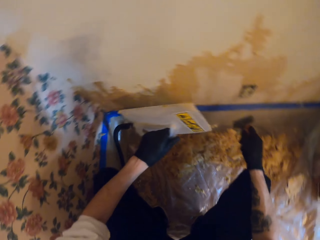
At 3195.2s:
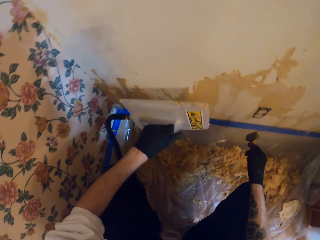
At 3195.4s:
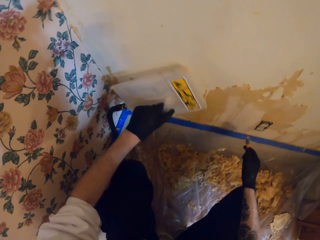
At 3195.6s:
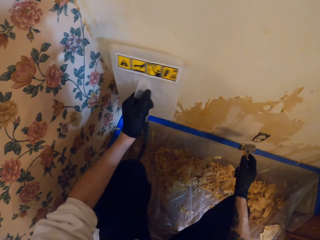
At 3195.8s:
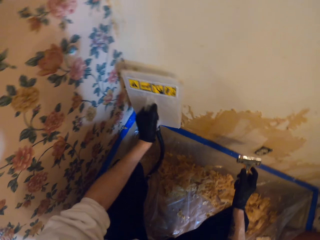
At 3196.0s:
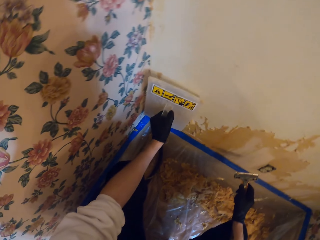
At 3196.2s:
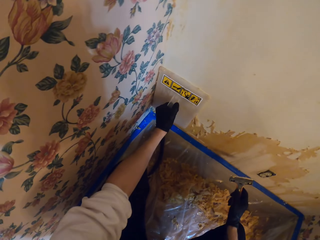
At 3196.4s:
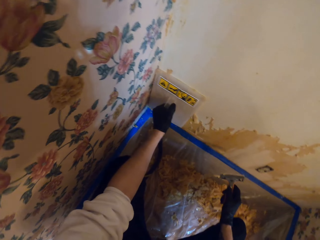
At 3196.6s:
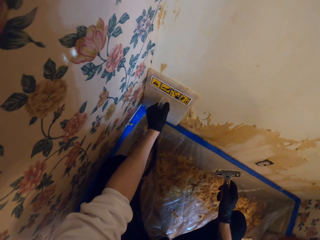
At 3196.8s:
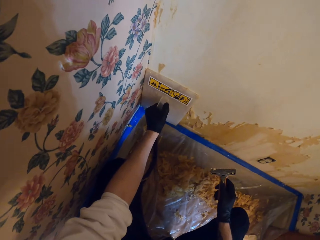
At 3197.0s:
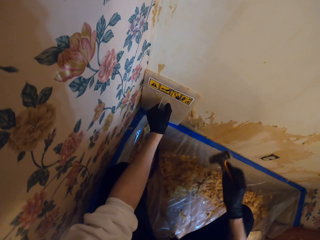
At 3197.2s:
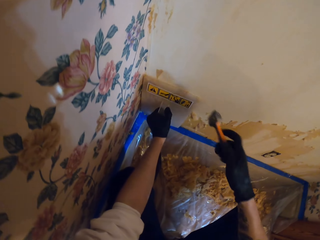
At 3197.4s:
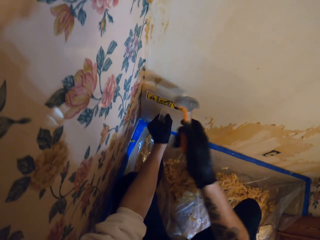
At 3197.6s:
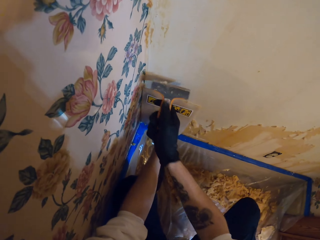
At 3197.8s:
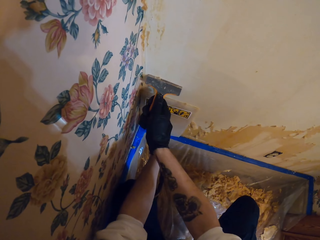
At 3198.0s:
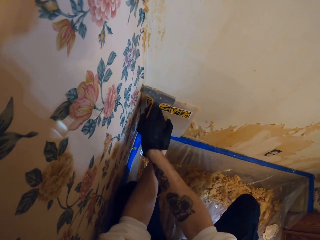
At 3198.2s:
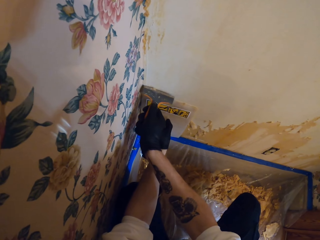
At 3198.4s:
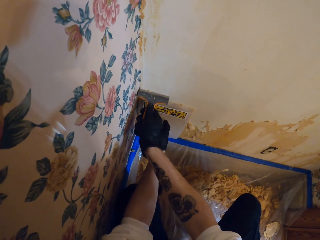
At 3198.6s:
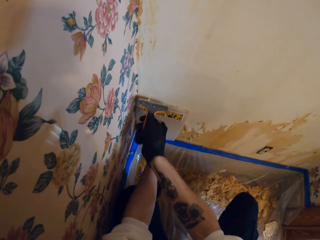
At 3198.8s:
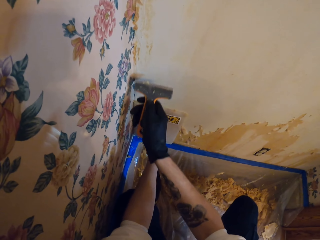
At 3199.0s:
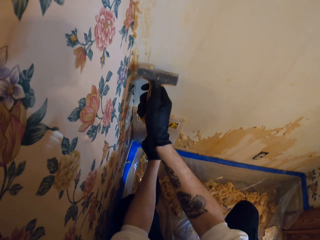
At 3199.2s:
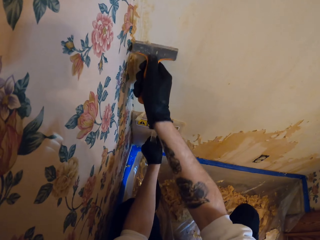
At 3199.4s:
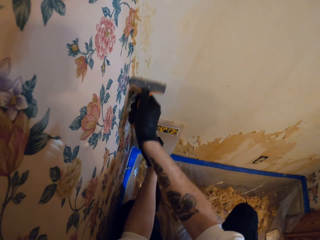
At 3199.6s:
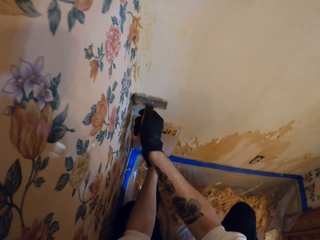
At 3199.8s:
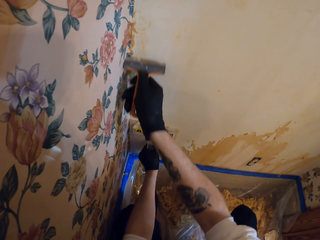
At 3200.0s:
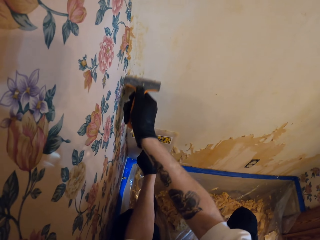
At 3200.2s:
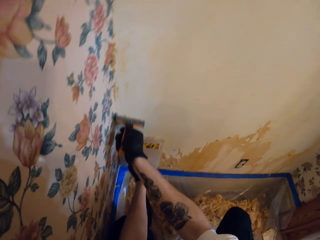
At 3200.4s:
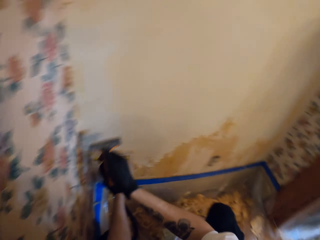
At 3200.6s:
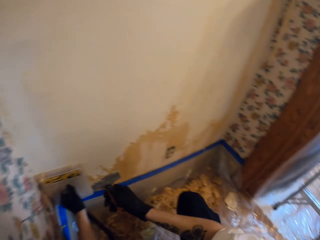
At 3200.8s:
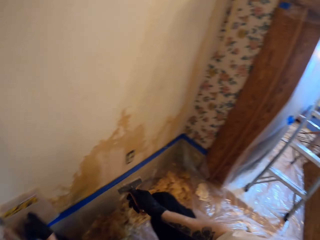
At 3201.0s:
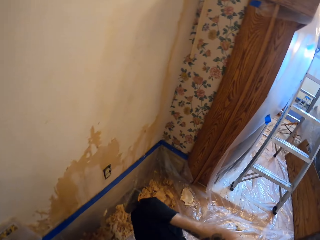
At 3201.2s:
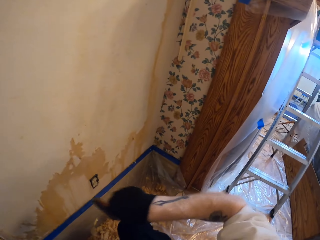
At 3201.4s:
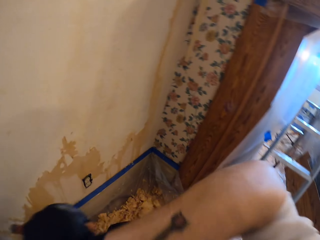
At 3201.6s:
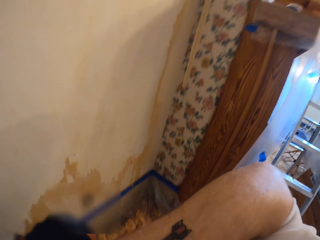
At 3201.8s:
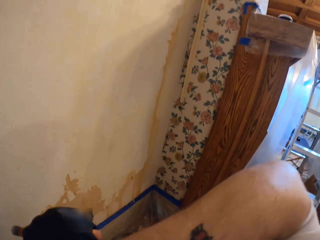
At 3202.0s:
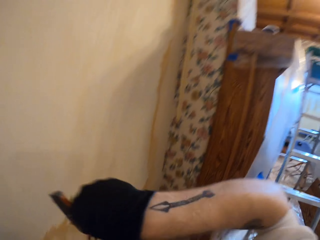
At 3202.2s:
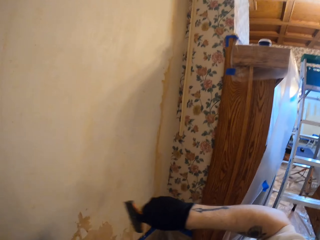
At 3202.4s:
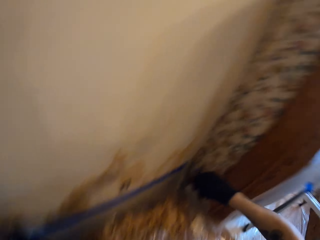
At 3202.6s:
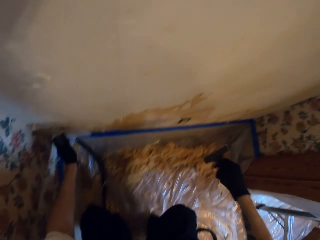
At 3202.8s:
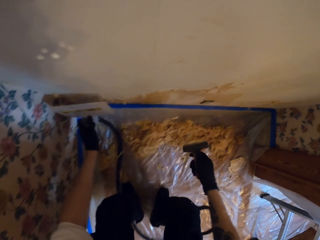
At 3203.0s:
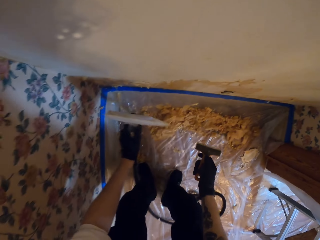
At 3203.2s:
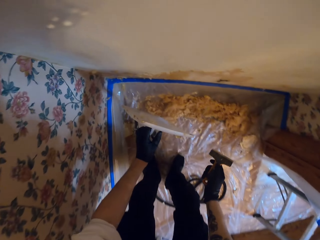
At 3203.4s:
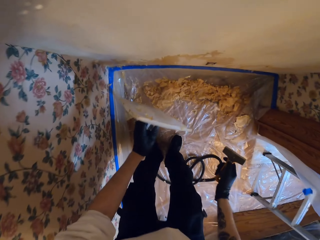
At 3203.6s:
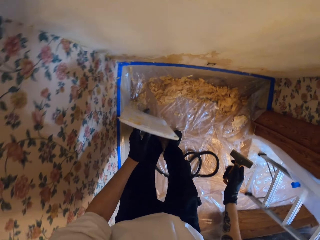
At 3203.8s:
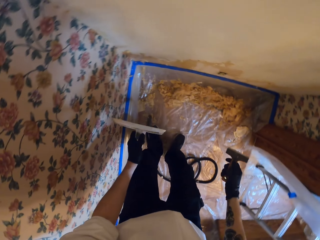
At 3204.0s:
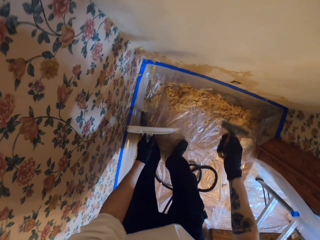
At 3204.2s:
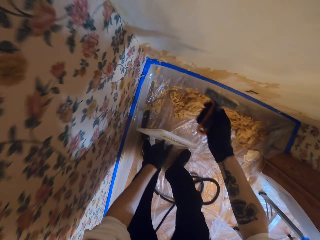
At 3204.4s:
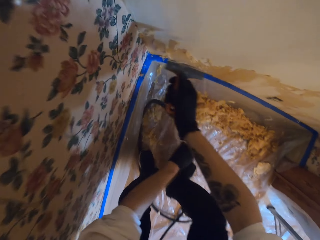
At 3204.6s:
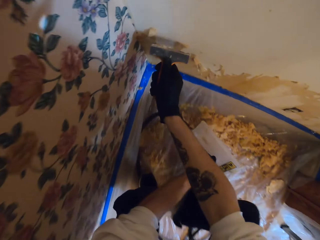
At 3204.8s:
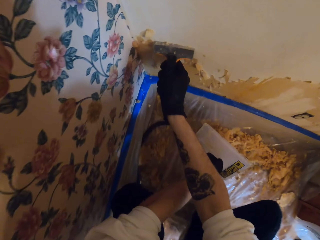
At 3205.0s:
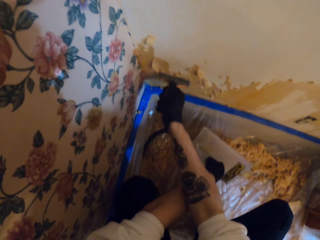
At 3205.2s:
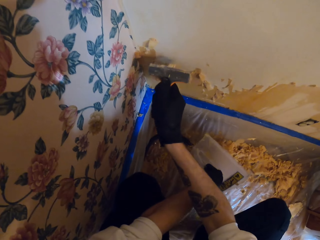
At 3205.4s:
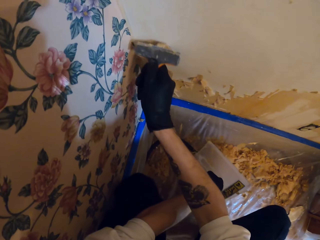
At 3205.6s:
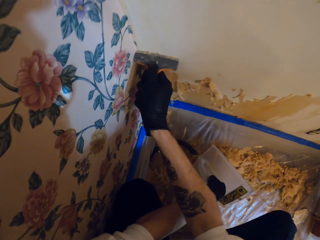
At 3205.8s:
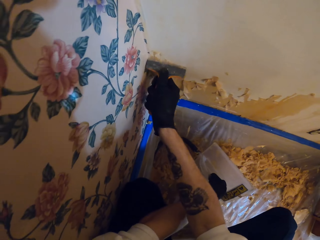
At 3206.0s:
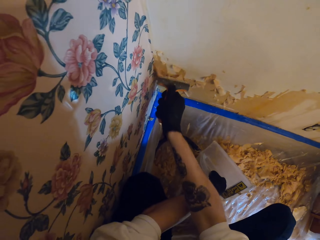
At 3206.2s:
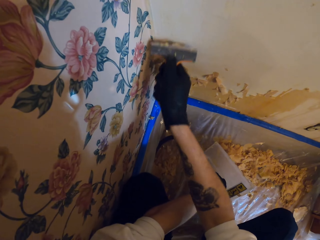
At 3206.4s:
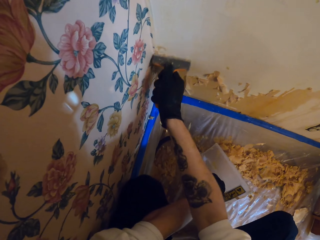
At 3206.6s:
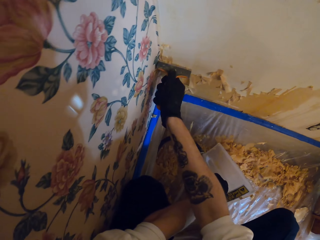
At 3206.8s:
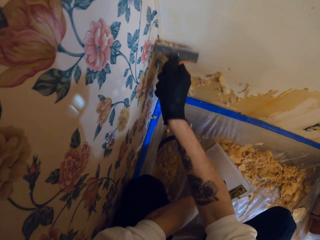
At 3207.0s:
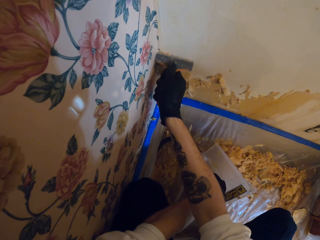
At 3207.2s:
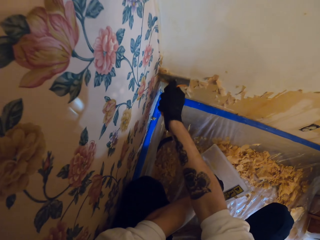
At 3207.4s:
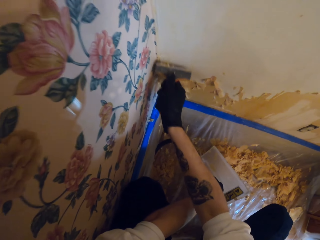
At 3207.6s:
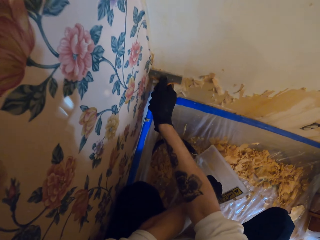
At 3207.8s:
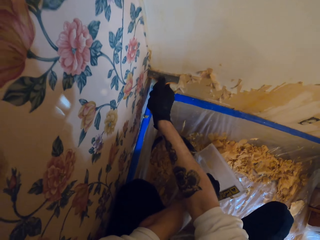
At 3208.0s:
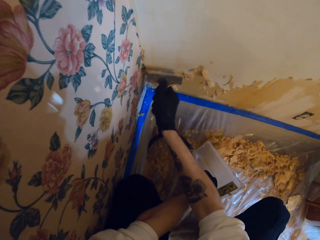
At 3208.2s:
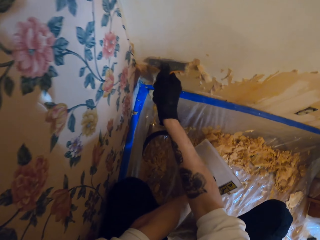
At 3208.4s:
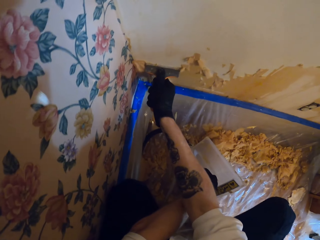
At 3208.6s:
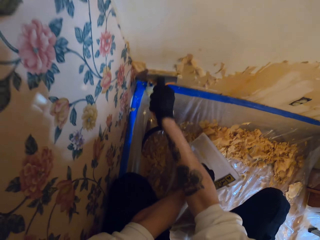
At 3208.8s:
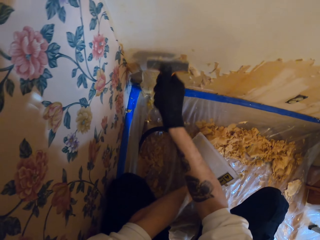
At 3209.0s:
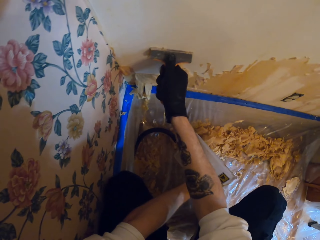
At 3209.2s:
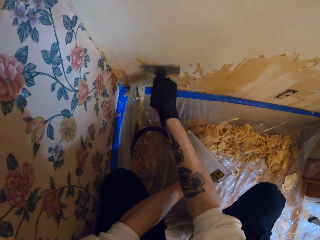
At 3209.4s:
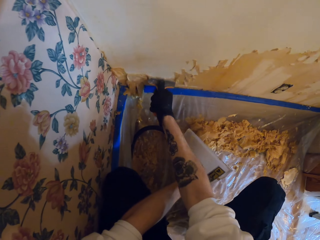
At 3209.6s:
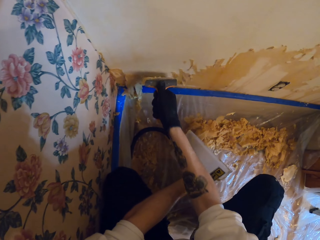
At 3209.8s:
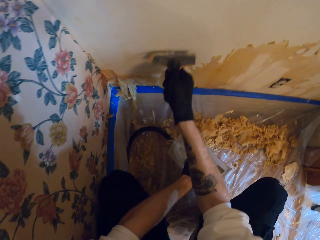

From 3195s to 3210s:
The camera wearer places the wallpaper steamer against the wall. He removes the paper from the wall with the wall scraper. He wipes his face with the right hand. He looks around. He removes the paper from the wall with the wall scraper.

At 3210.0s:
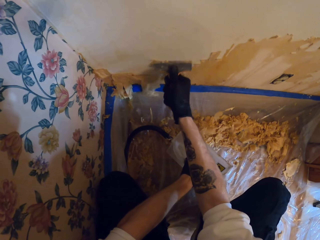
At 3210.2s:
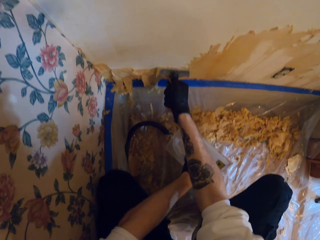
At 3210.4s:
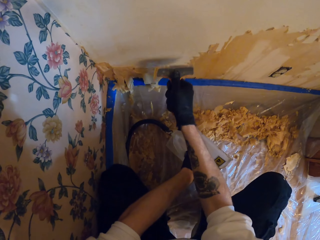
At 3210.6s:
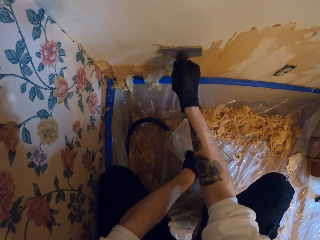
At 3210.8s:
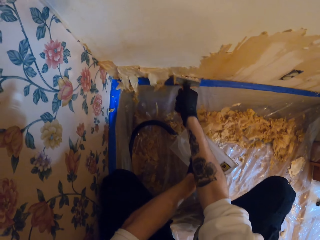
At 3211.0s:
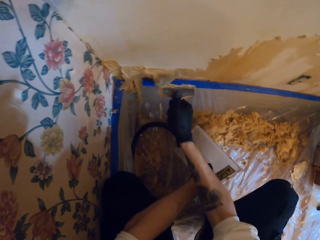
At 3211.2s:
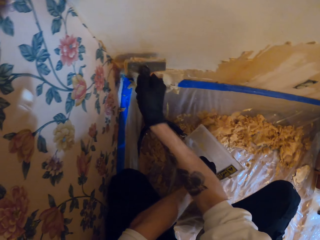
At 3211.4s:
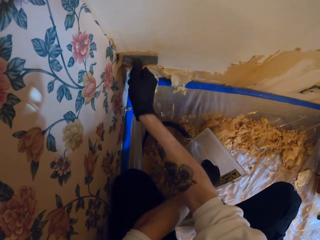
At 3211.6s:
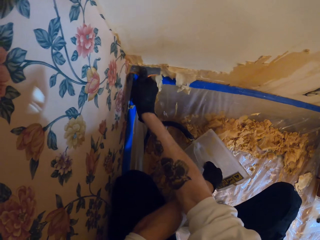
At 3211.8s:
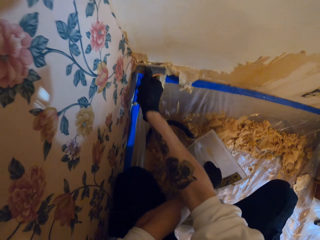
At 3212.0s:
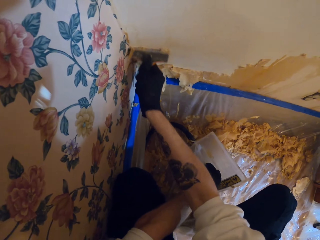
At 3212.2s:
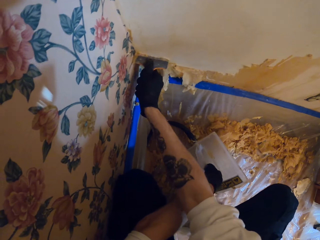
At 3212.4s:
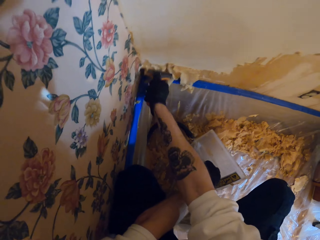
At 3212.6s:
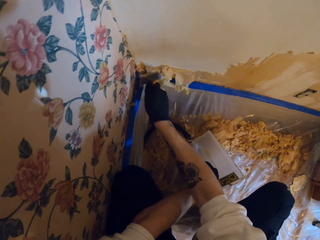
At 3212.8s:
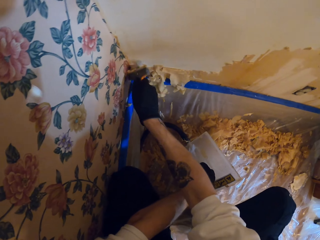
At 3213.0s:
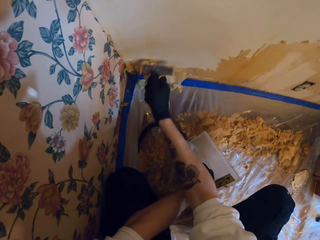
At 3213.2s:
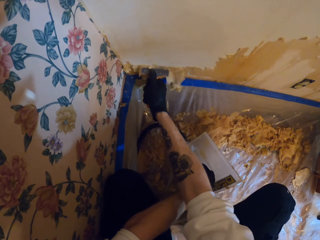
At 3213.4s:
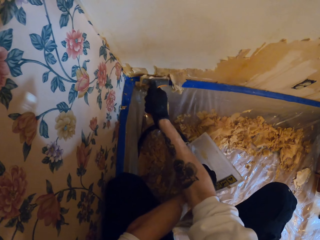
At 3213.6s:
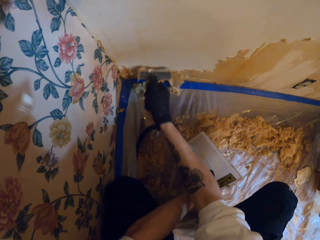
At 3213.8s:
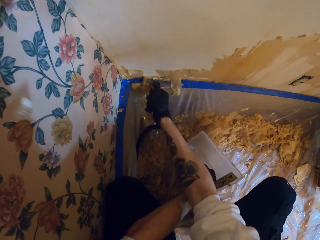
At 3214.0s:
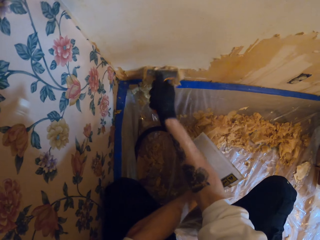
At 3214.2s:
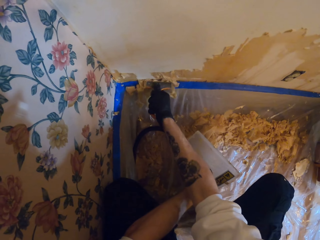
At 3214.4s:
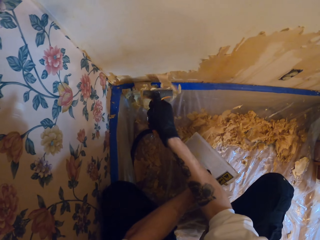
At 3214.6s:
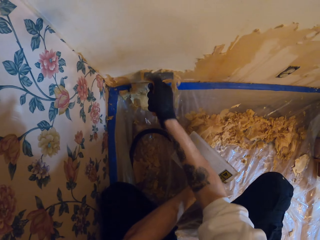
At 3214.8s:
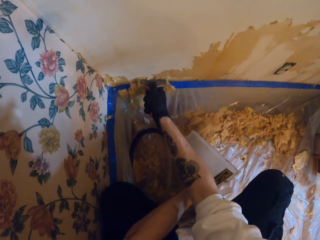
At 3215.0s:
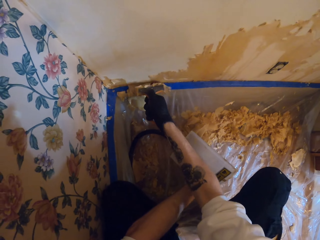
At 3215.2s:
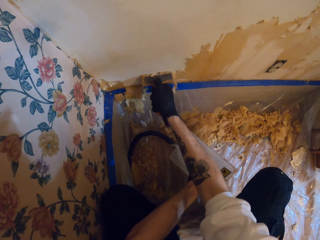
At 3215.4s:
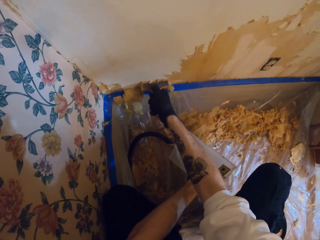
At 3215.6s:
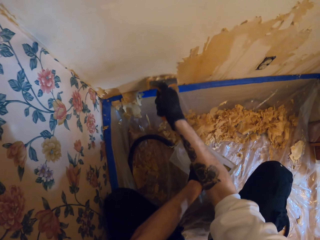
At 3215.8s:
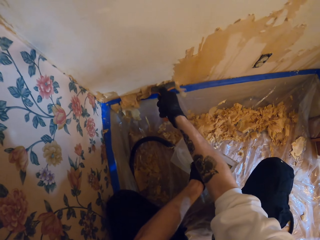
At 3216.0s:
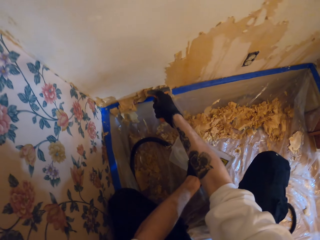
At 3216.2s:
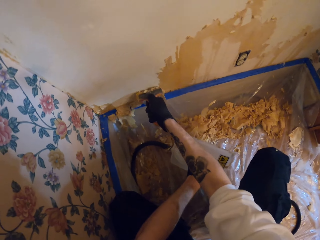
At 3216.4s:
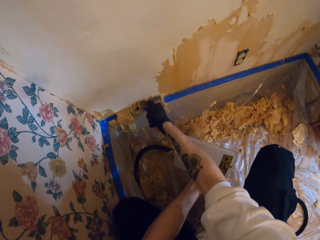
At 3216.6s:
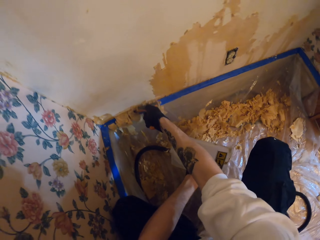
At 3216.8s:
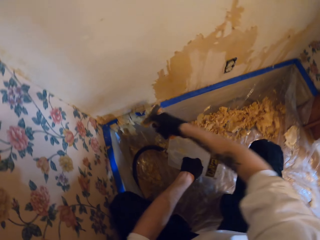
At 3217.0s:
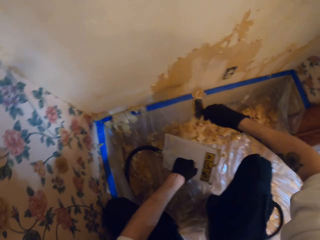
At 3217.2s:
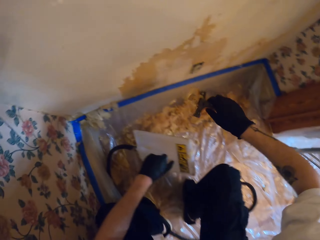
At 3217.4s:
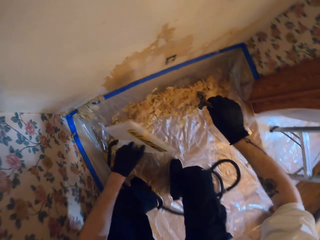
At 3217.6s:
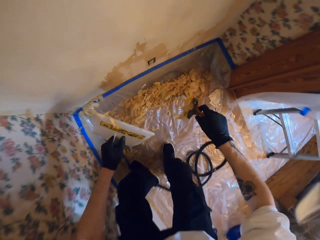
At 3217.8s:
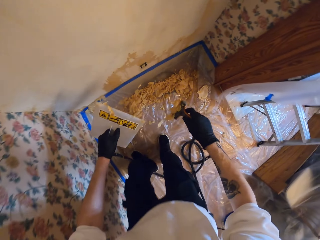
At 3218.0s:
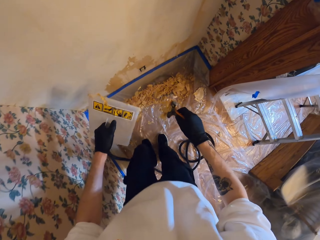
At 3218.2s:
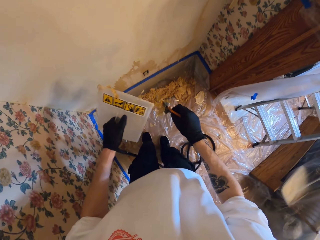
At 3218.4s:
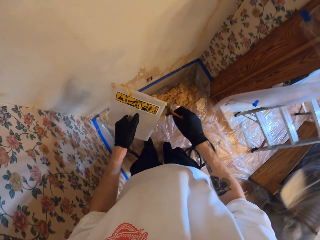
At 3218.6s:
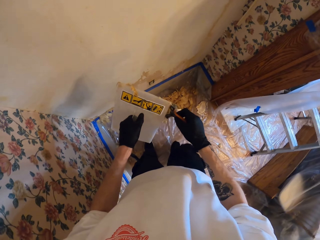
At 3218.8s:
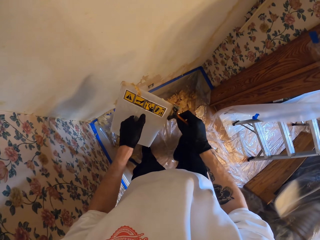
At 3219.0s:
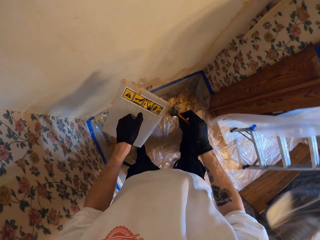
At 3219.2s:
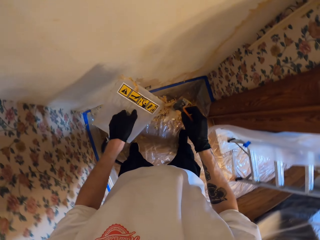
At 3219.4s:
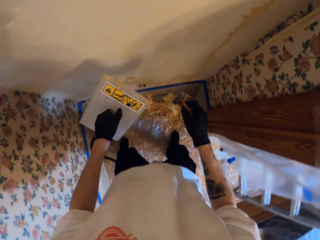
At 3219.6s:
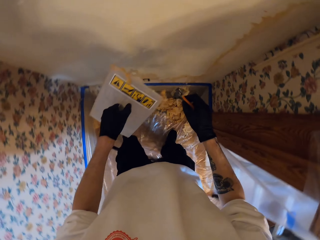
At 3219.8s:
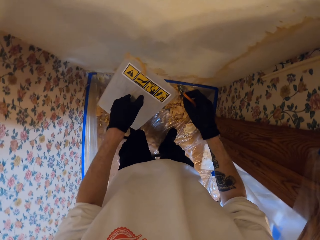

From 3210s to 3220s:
The camera wearer rubs the scraper on the wallpaper steamer.
